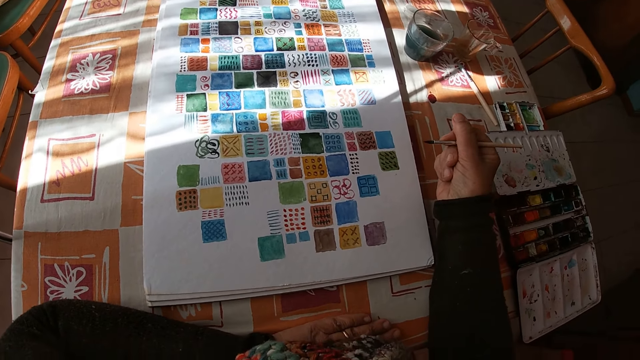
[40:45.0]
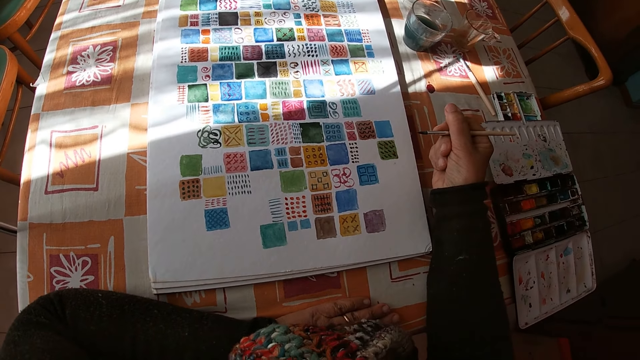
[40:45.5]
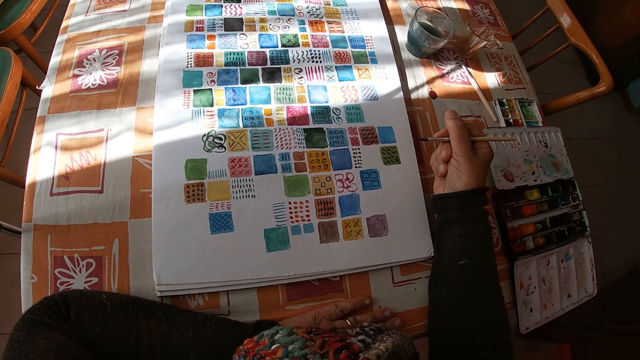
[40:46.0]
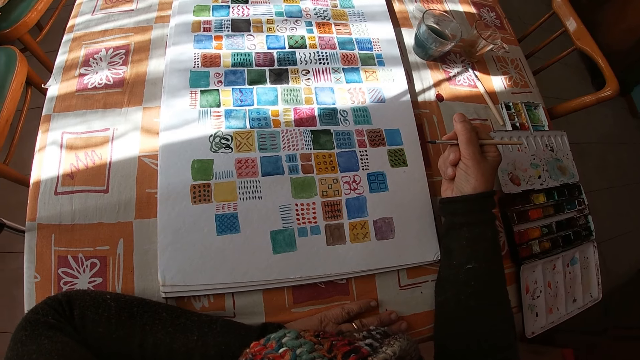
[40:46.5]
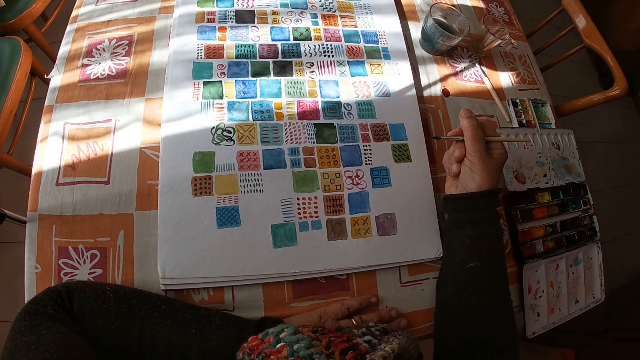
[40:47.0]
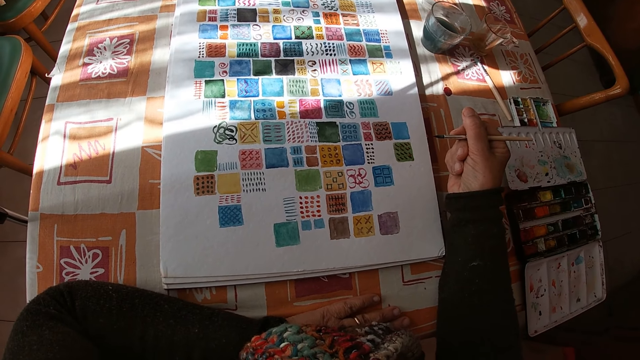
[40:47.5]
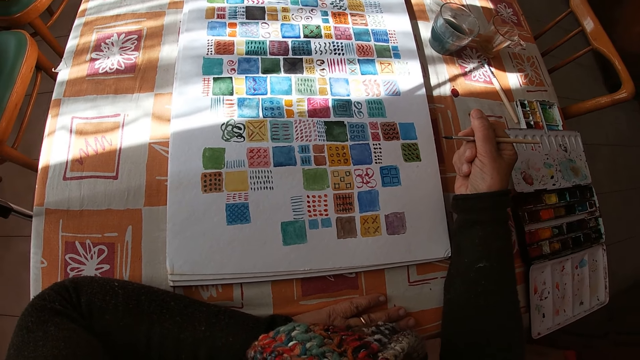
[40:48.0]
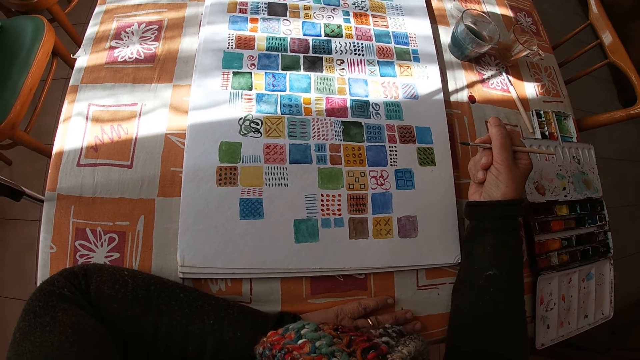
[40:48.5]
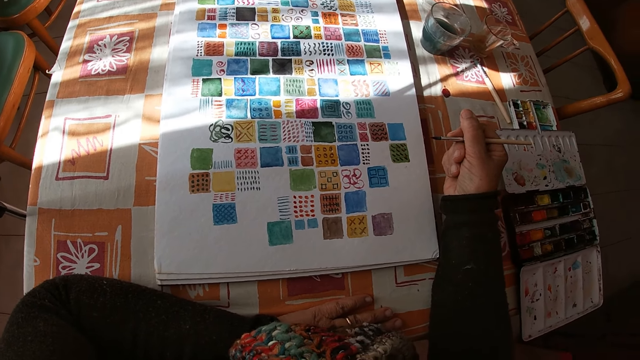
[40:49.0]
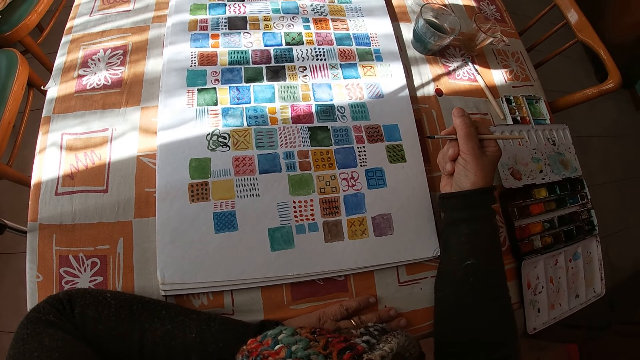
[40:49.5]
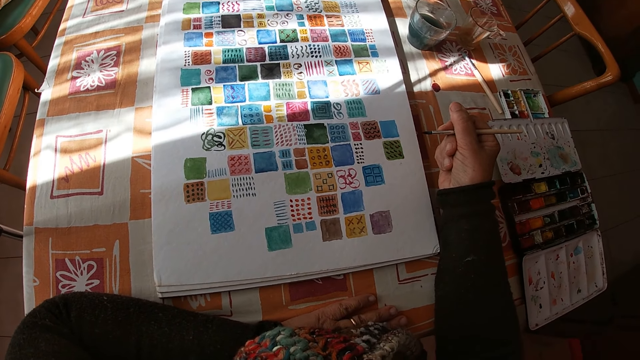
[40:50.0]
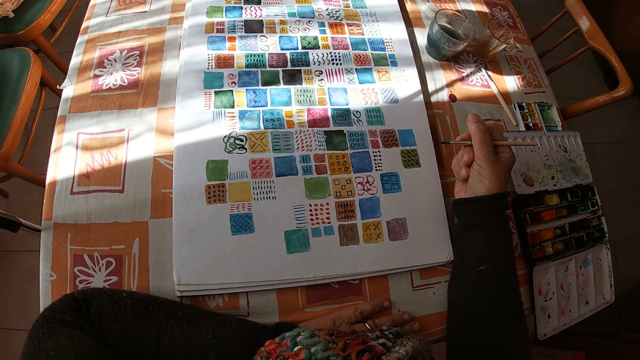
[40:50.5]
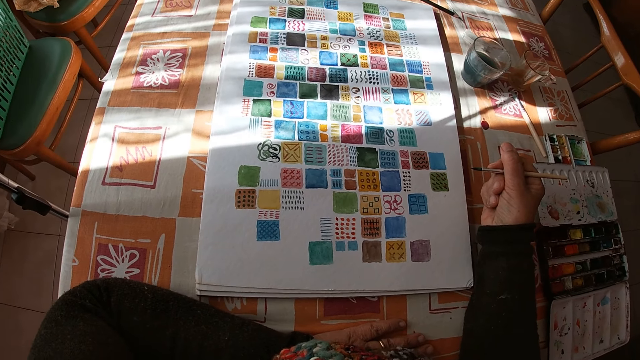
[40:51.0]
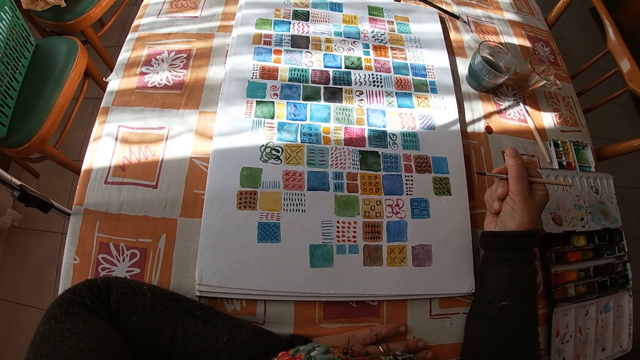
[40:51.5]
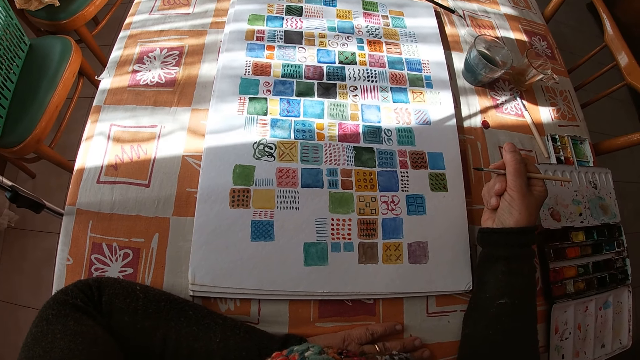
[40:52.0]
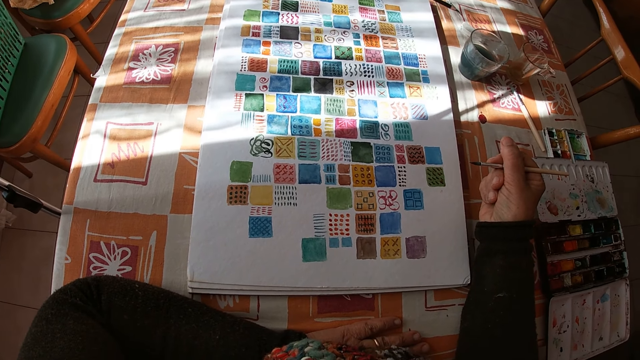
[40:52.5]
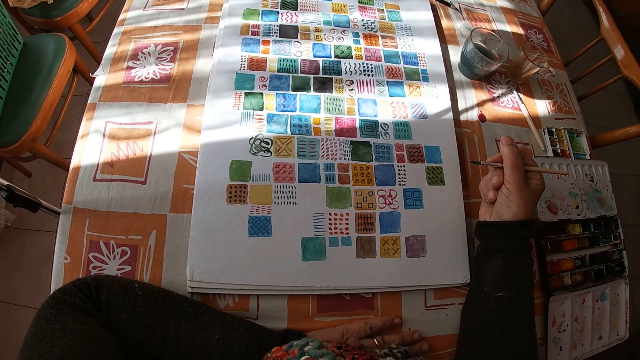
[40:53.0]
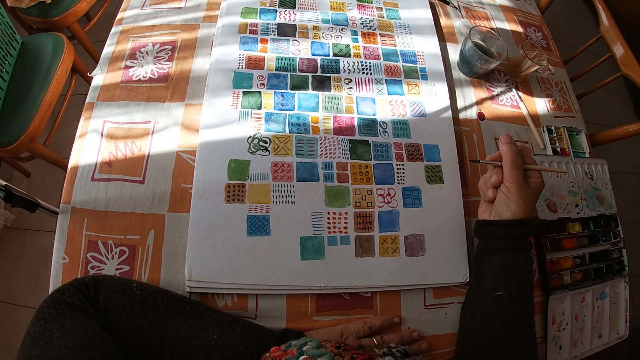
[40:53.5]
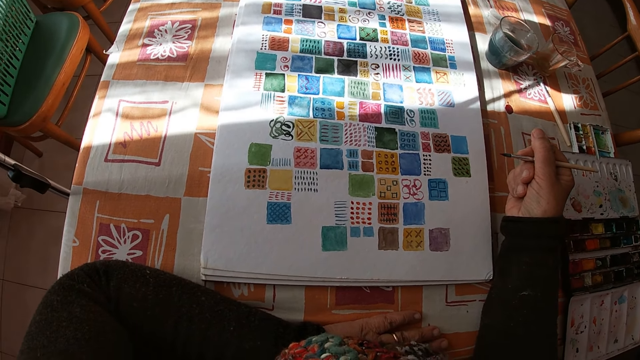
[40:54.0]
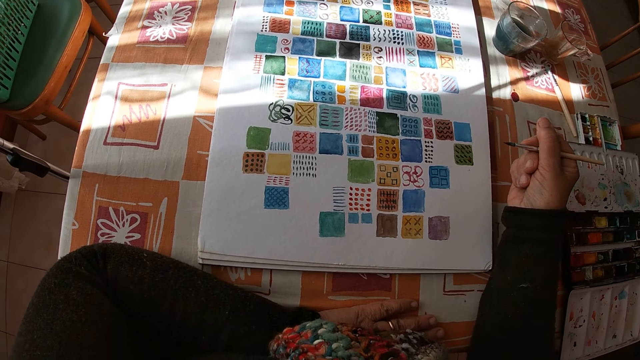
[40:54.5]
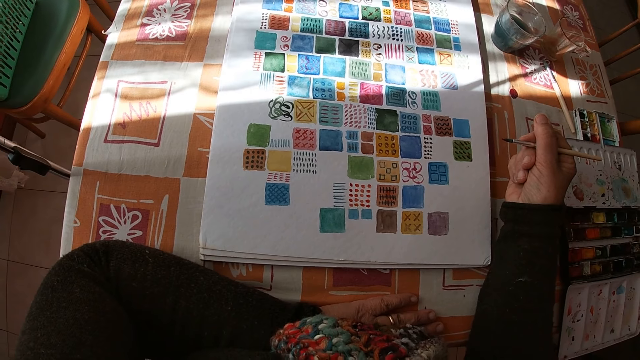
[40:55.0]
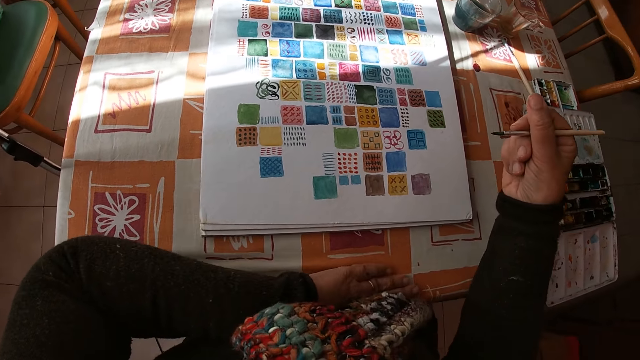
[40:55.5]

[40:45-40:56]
The camera wearer places her right arm on the table.

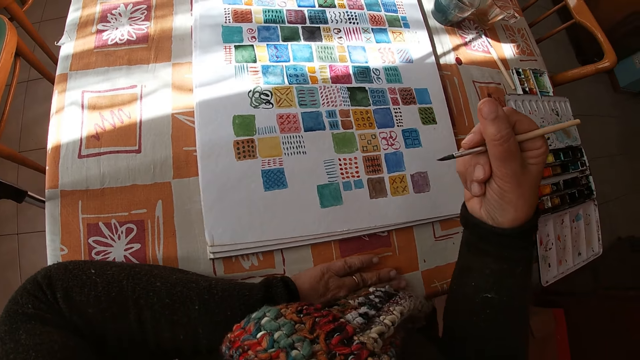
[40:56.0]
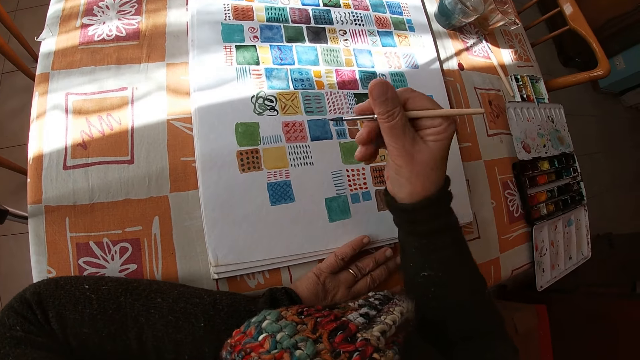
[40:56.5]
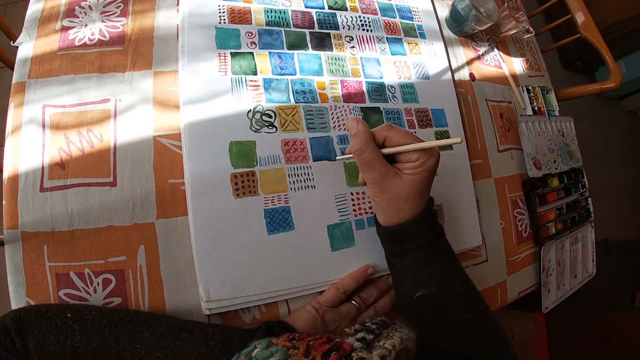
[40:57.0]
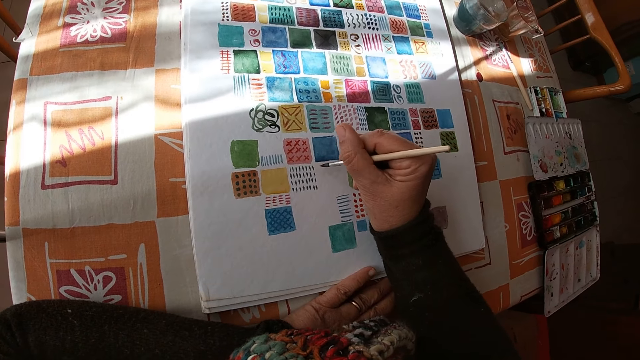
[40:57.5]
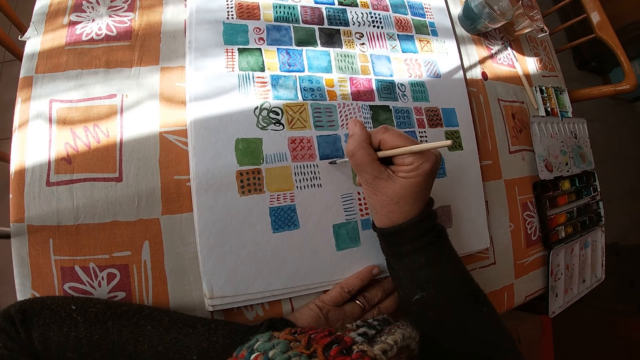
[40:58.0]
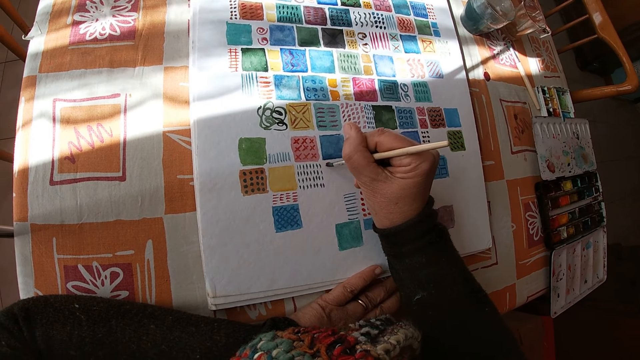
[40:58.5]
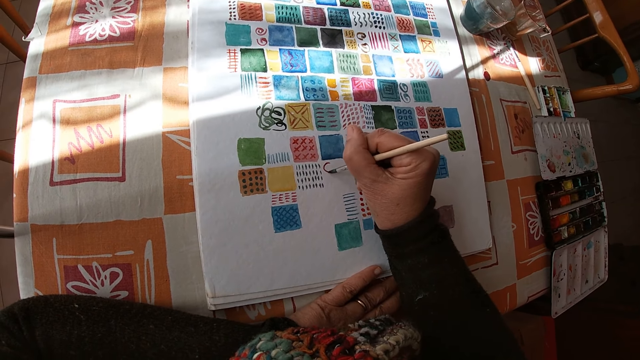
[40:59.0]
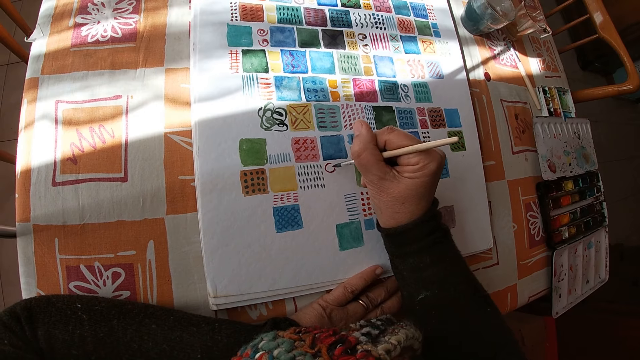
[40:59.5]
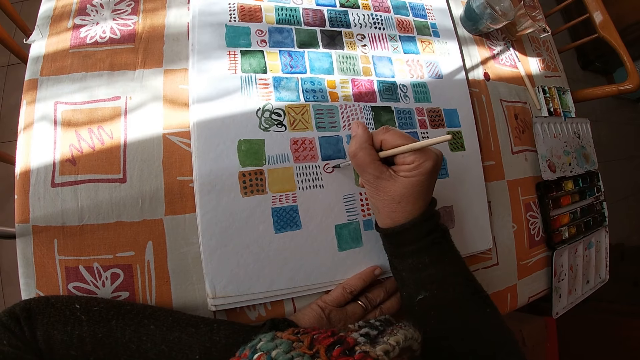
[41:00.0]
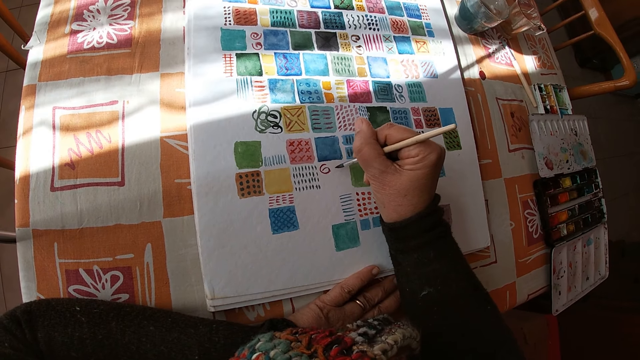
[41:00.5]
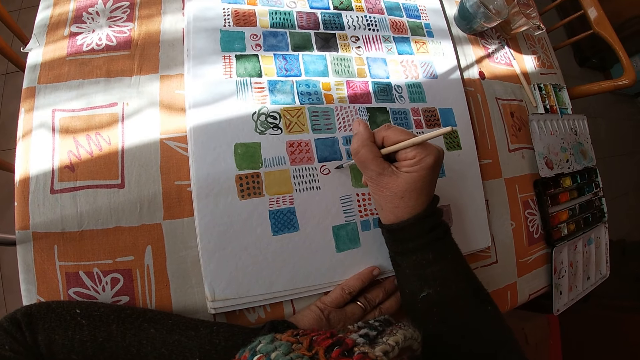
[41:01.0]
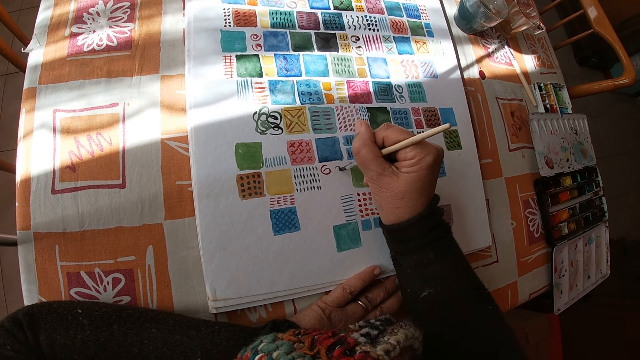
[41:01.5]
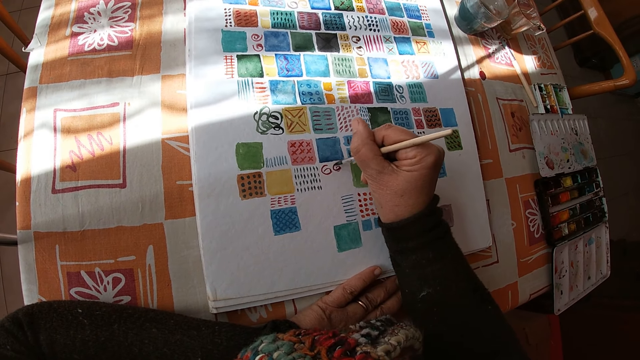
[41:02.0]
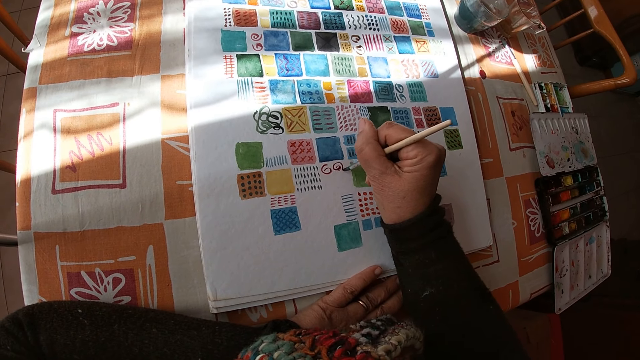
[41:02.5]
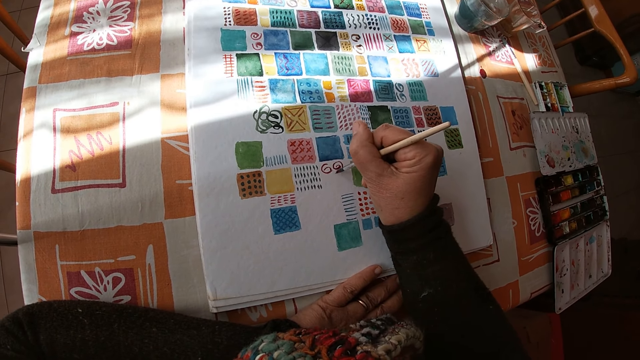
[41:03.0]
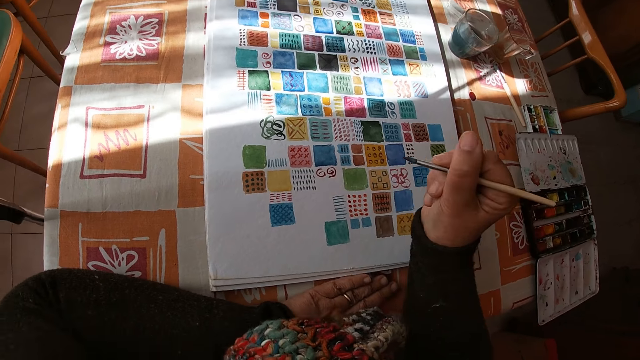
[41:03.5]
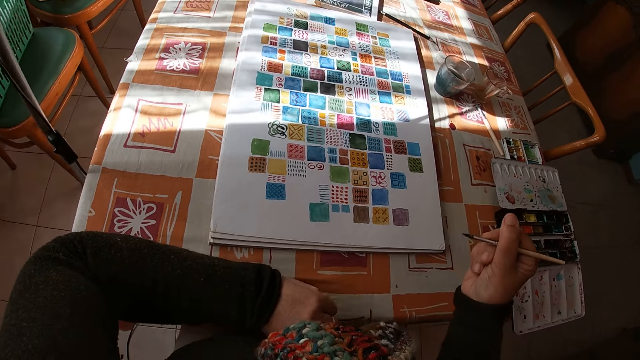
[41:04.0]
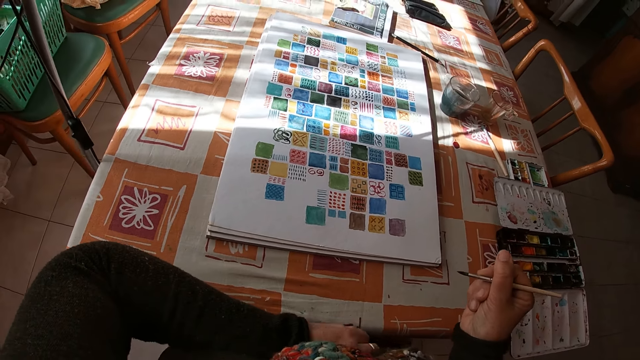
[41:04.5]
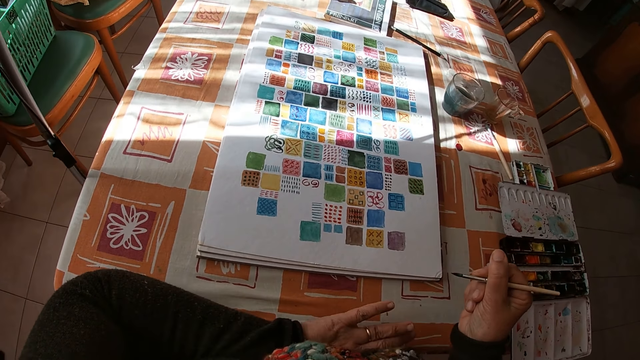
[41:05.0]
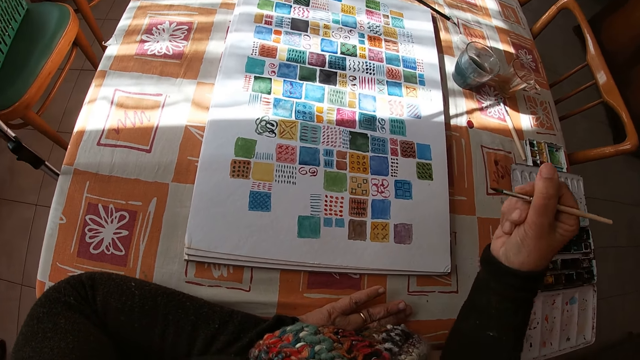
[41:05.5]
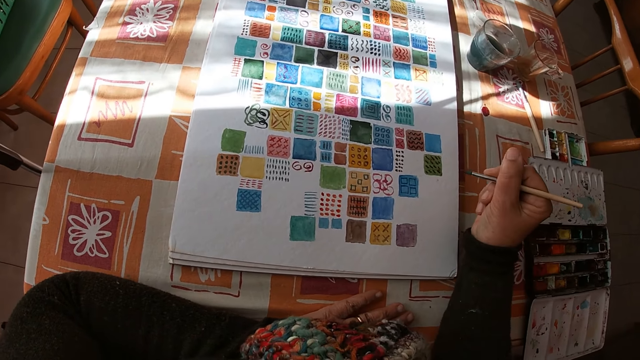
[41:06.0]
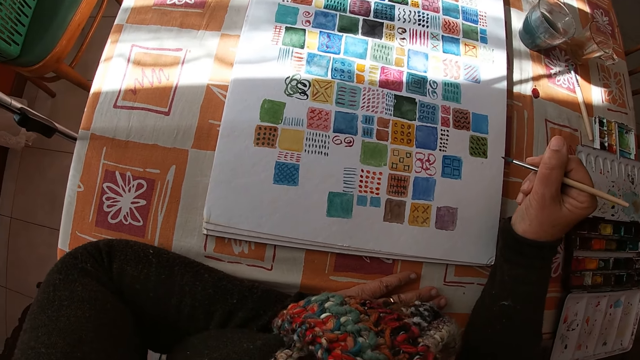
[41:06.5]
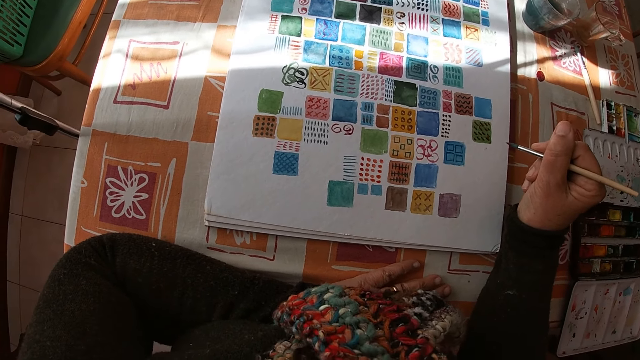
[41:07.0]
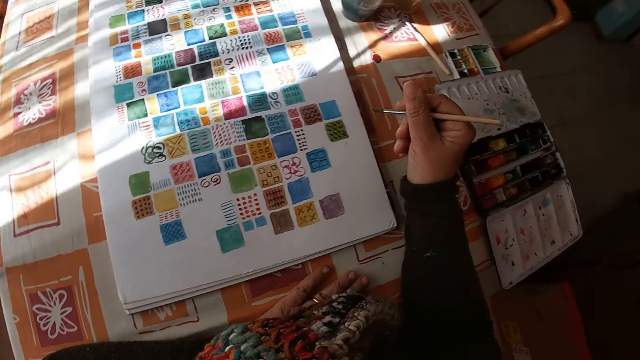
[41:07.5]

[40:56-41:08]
The camera wearer paints on the canvas pad on the table with the paint brush in her right hand. She holds the paint brush. She looks at the drawing.
